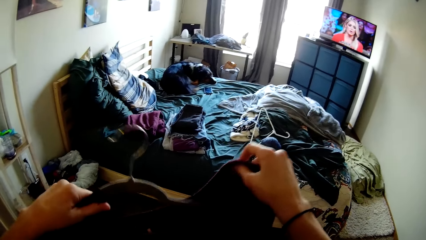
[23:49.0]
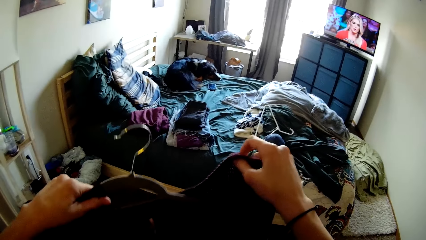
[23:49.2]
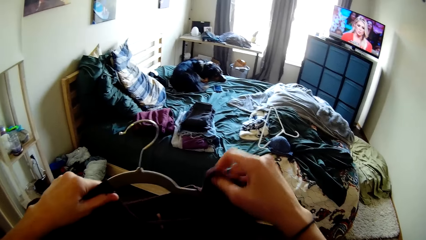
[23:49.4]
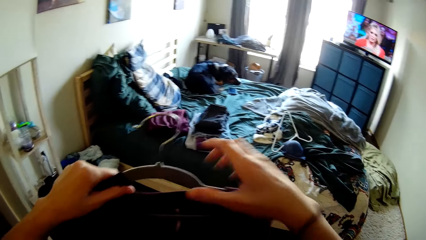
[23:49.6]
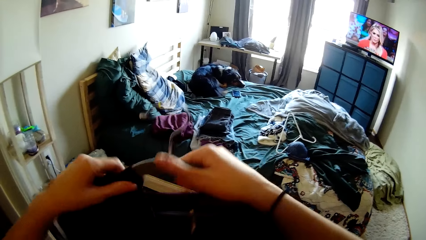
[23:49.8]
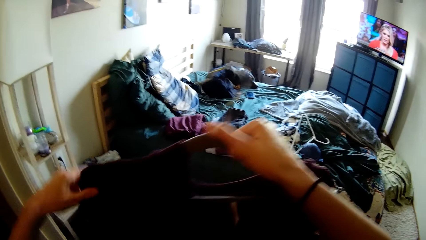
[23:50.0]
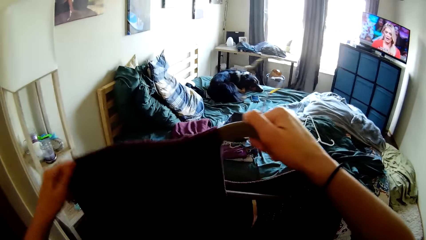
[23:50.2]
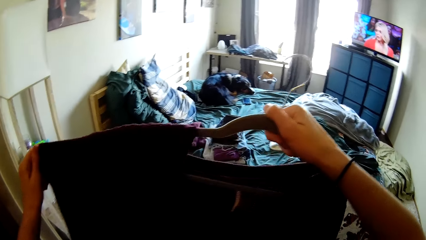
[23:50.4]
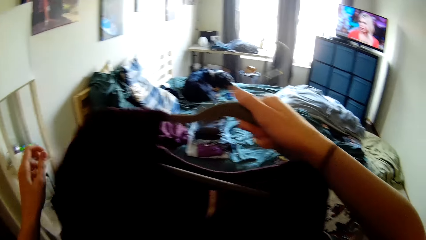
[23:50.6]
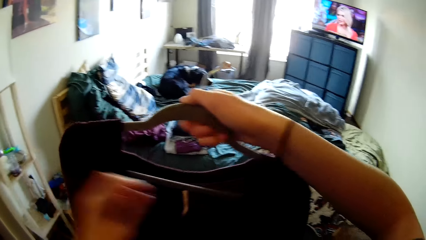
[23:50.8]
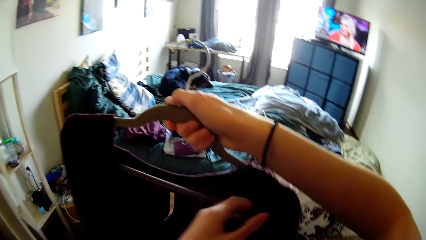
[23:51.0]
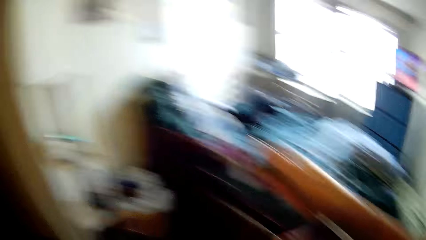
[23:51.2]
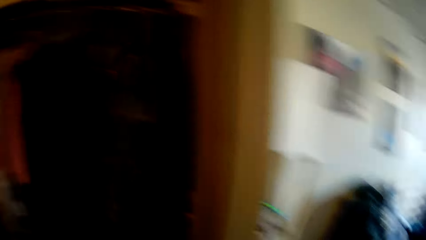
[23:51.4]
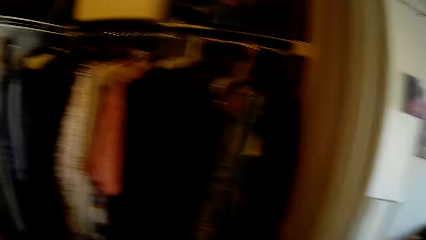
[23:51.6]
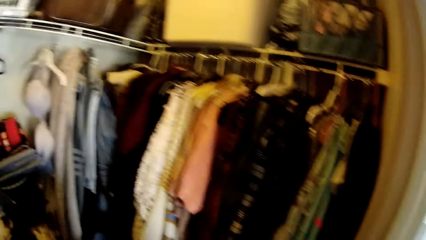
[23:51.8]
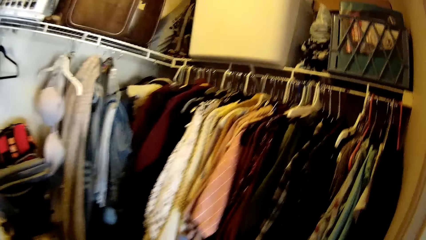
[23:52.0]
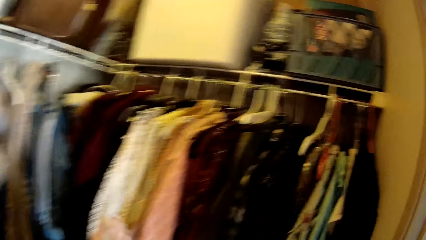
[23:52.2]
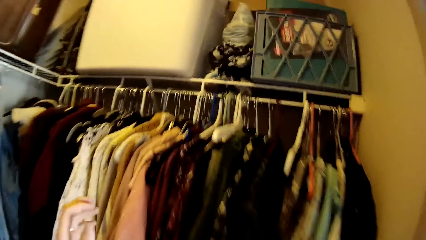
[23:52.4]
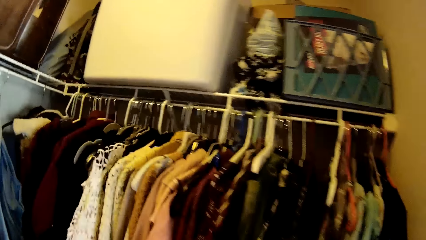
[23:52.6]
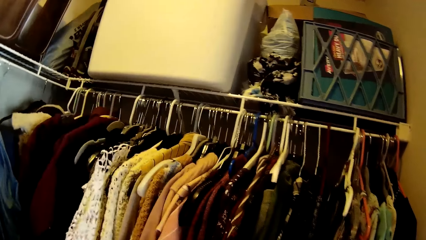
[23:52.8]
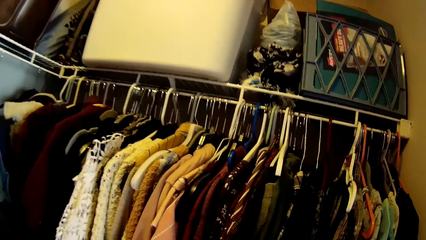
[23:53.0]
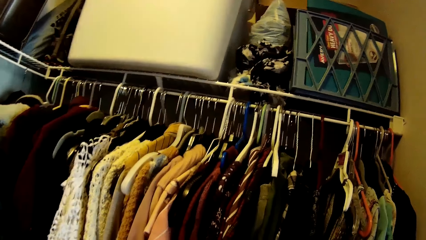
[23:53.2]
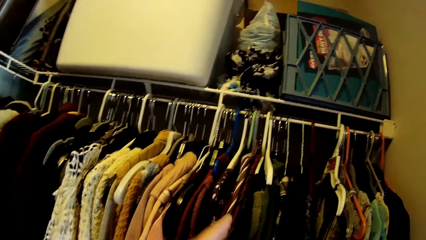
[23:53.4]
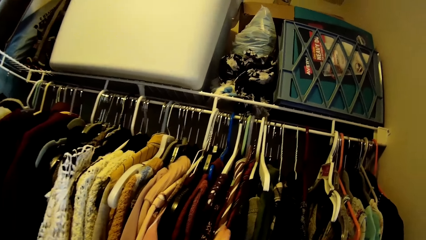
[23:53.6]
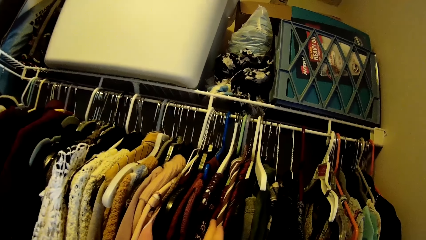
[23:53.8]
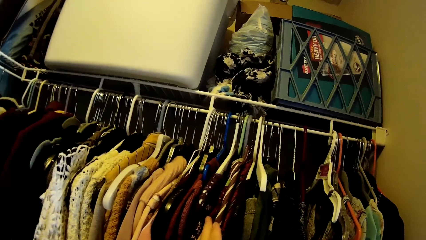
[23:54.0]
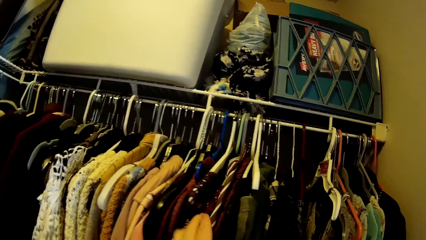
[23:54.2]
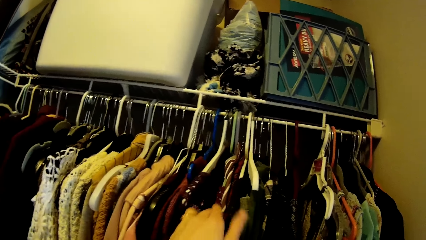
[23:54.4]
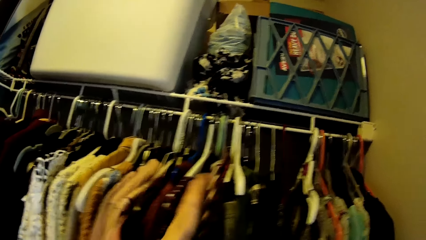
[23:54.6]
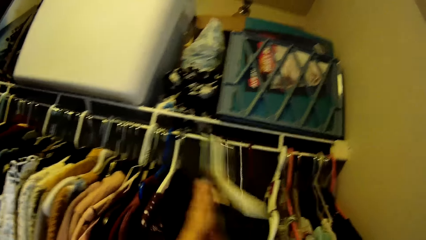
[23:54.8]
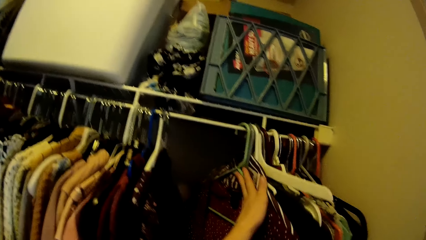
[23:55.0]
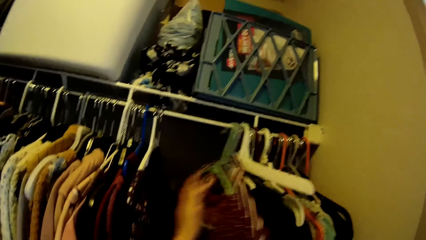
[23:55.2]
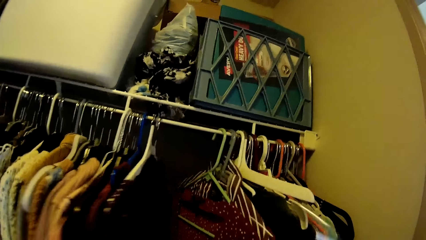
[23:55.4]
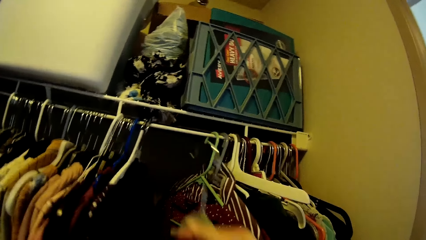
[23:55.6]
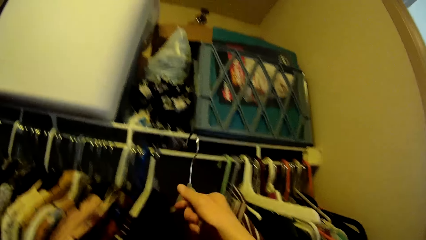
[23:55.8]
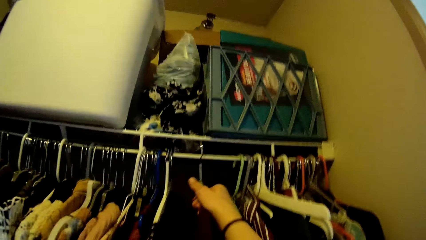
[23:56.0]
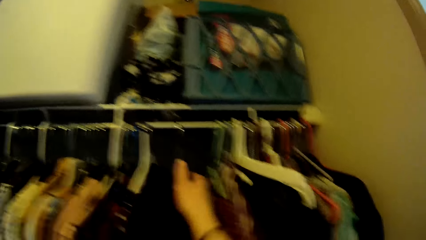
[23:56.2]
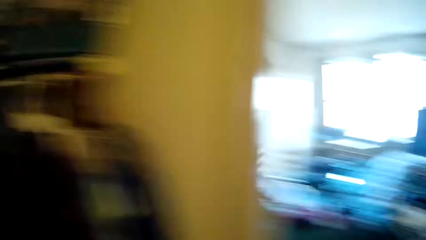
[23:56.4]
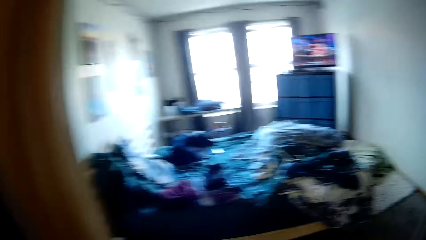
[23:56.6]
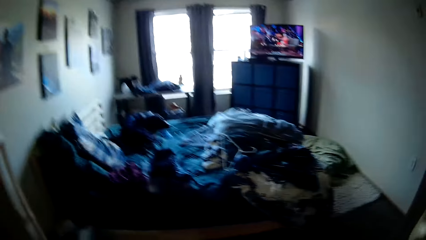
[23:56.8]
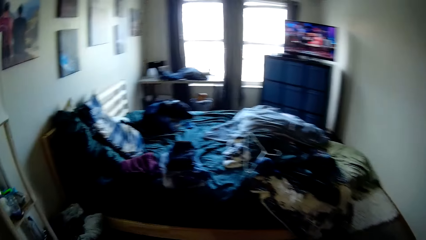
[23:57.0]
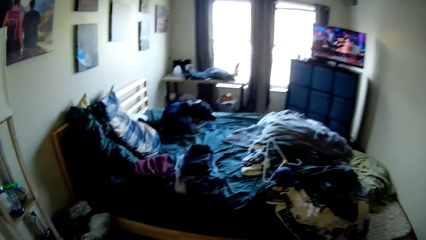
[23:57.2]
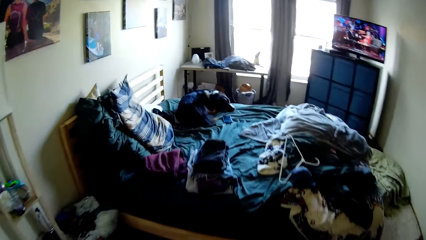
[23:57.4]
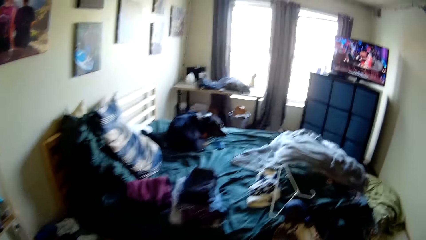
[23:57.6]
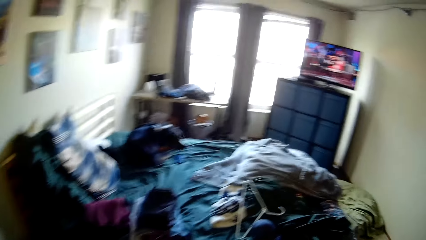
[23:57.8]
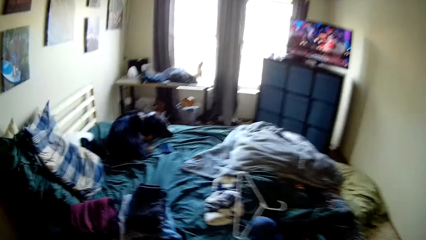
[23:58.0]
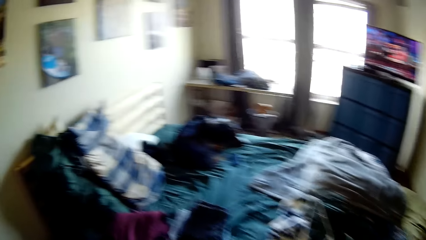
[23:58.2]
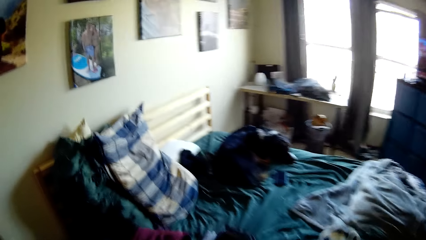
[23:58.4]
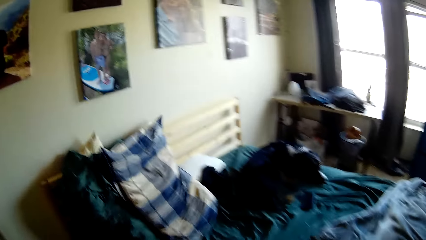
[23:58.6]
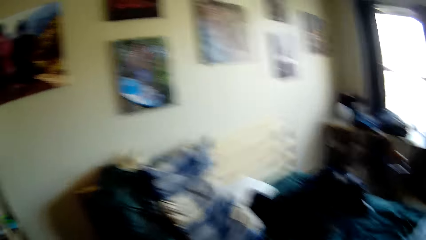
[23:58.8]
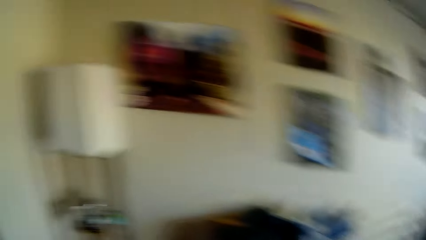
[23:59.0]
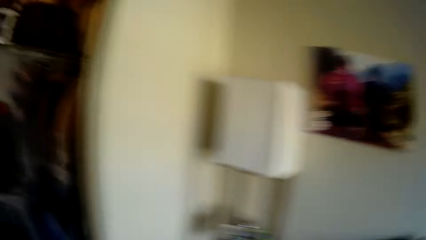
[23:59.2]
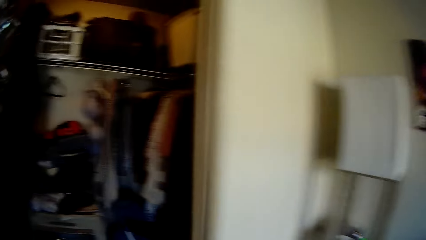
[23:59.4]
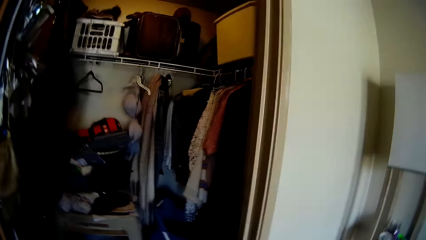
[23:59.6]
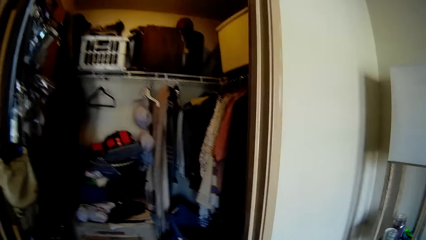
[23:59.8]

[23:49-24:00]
The camera wearer fixes the cloth. She walks around and touches the cloth on the hanger. She shifts some cloths on the wardrobe rack with her hand. She puts the cloth in the wardrobe. She walks towards the bed. She picks another hanger from the bed with her hand.

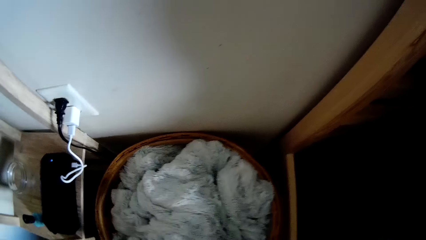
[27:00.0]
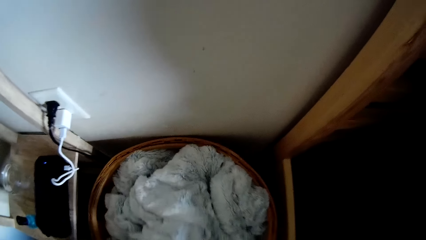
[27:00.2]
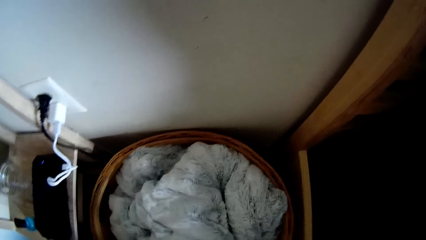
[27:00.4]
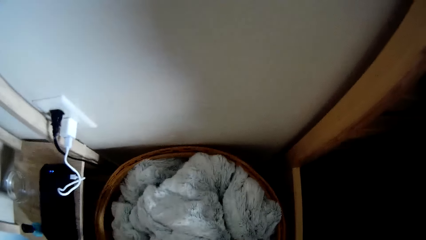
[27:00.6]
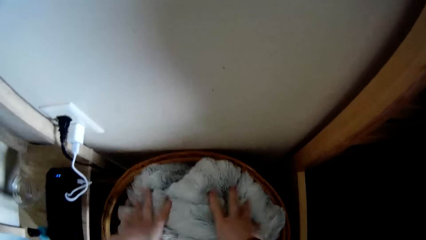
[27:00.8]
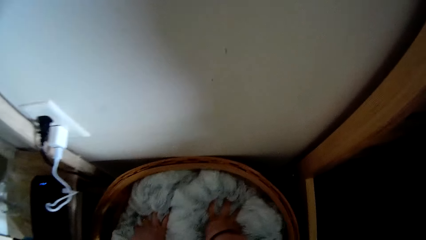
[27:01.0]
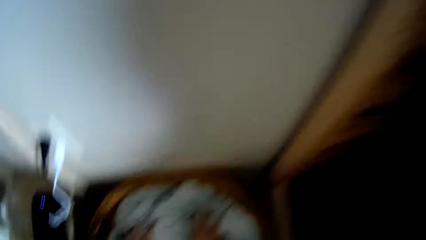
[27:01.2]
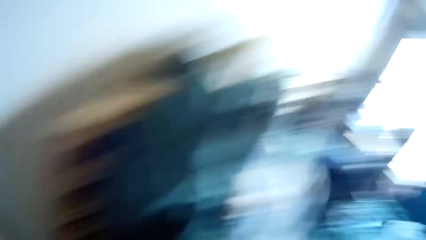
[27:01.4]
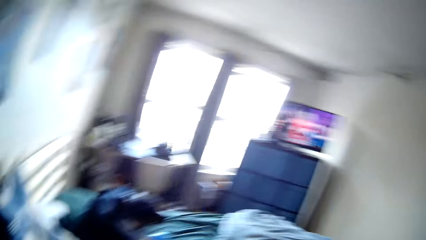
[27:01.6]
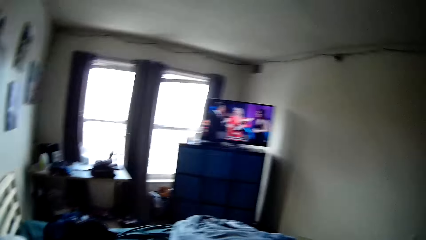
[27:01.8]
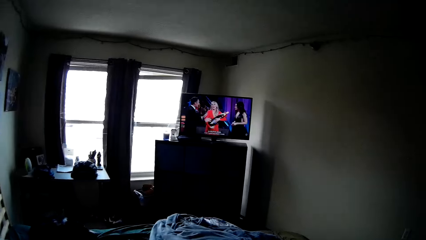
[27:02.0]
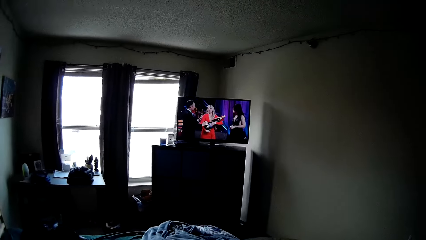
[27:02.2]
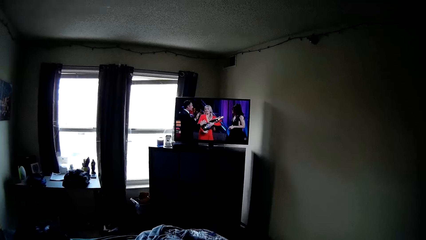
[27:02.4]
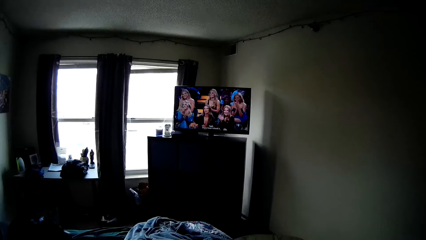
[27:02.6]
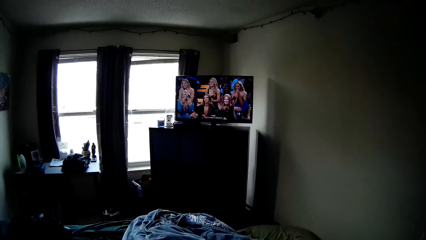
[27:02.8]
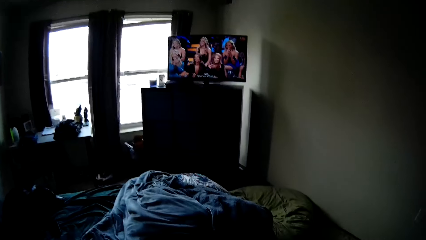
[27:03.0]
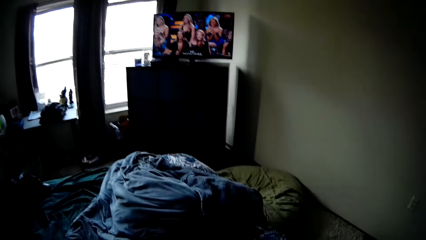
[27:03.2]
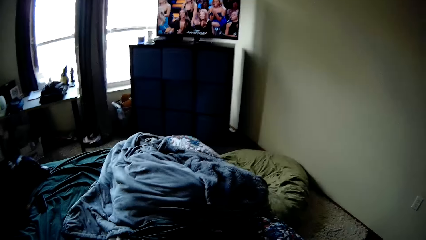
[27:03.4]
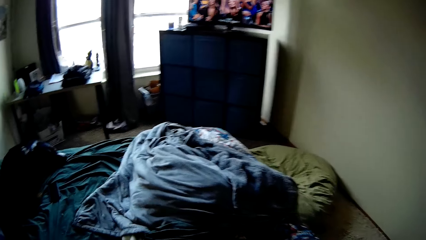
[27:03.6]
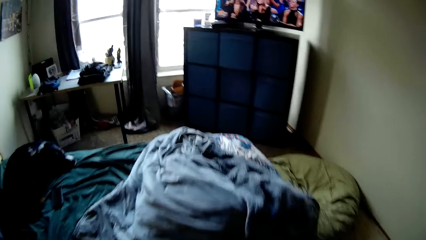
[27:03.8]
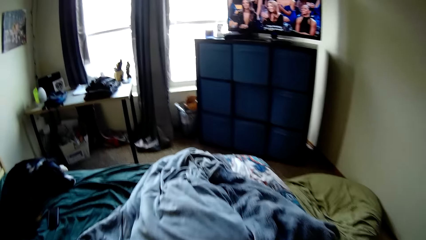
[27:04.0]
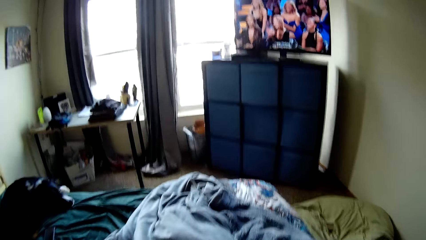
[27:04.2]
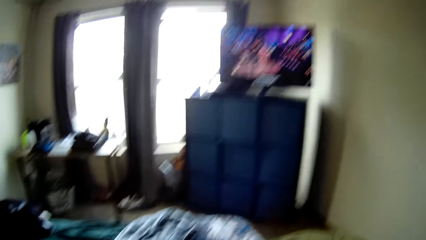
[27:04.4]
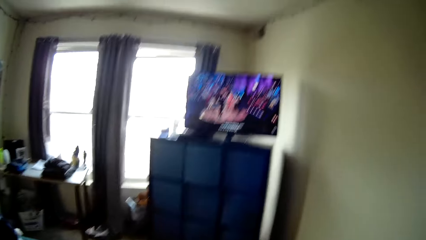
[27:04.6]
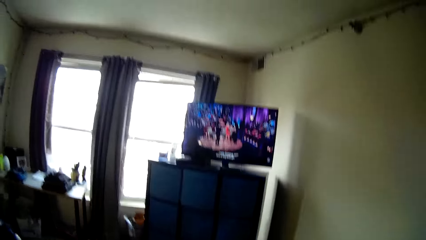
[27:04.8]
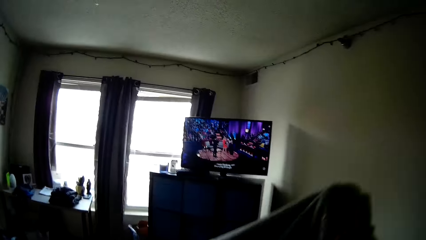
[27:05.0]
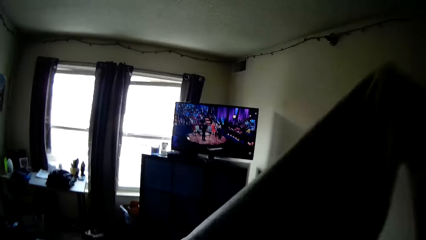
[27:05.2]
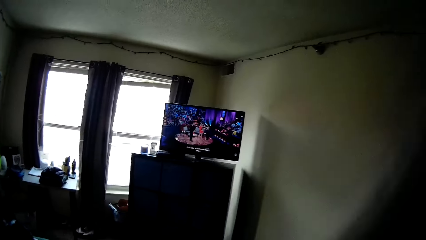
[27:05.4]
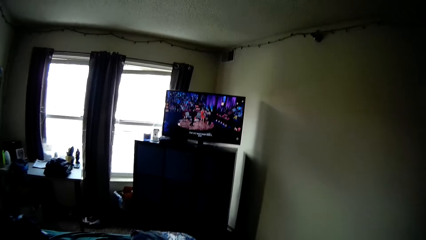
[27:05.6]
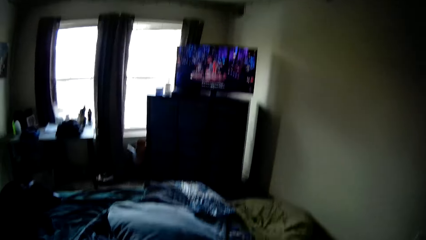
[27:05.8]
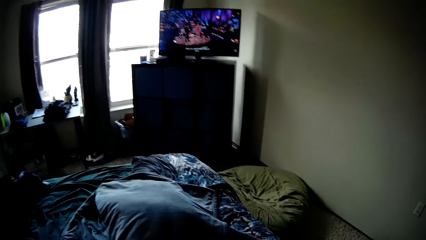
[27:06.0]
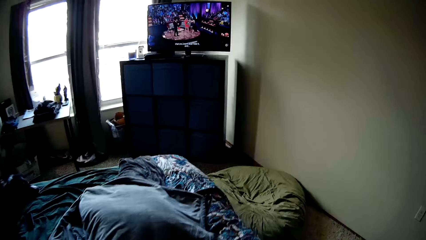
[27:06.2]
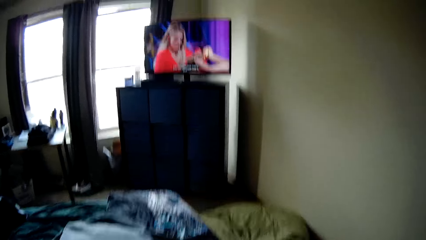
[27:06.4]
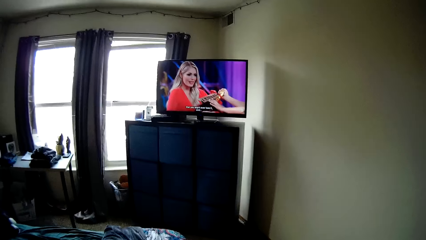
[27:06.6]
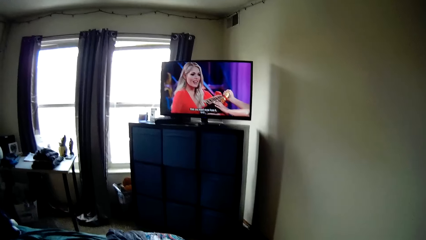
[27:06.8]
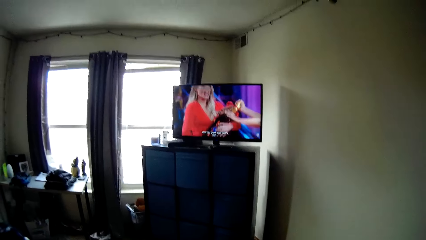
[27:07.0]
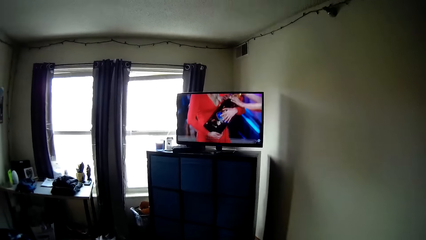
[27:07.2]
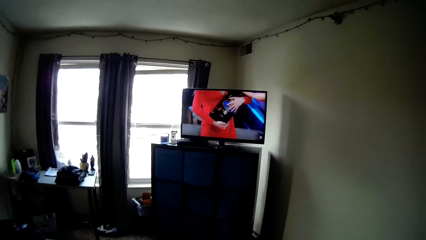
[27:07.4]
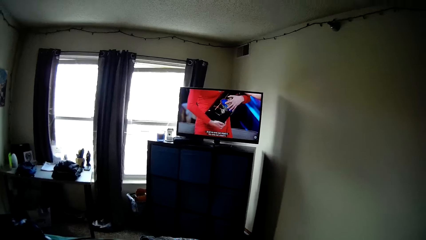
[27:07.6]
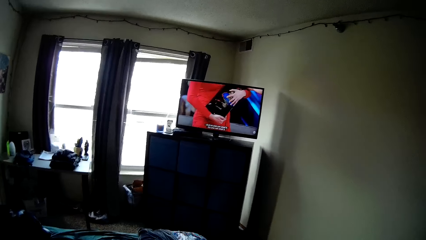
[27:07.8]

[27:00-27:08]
The camera wearer walks around. They pick up a blanket from the bed. They walk around.
